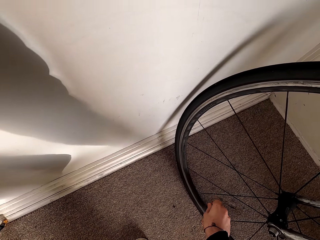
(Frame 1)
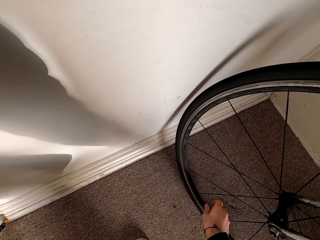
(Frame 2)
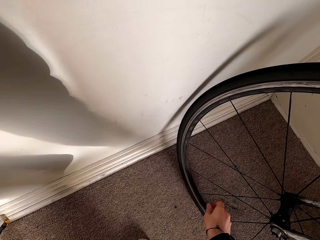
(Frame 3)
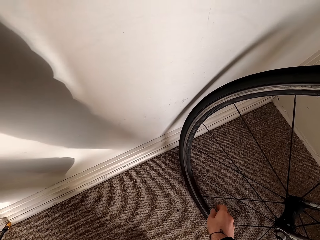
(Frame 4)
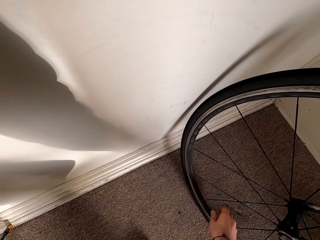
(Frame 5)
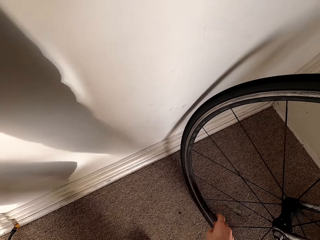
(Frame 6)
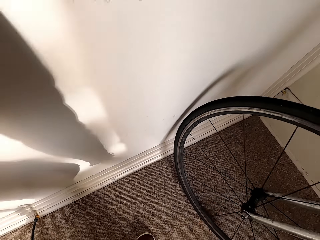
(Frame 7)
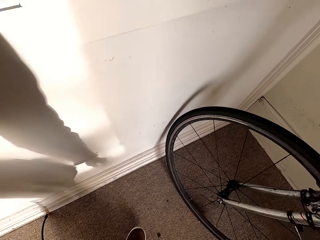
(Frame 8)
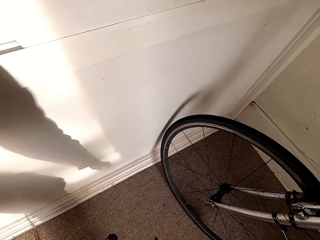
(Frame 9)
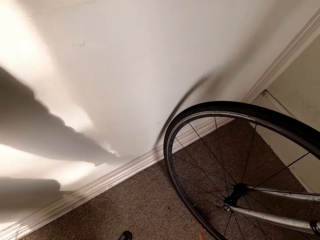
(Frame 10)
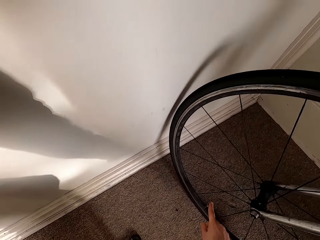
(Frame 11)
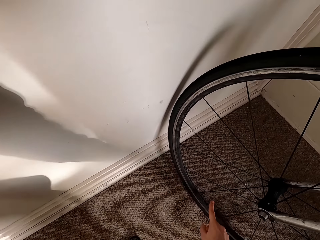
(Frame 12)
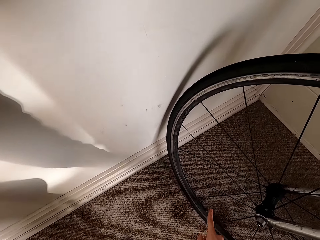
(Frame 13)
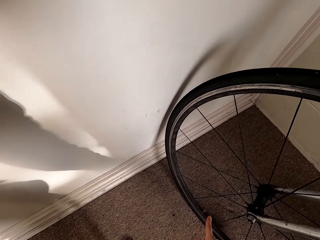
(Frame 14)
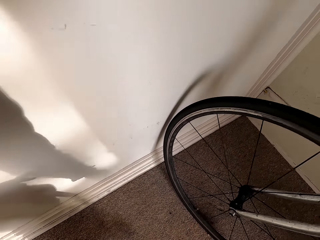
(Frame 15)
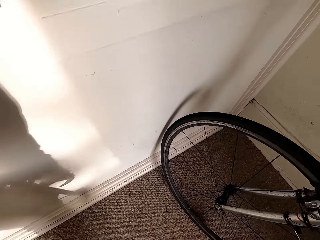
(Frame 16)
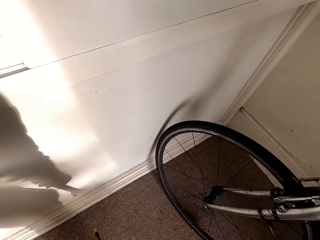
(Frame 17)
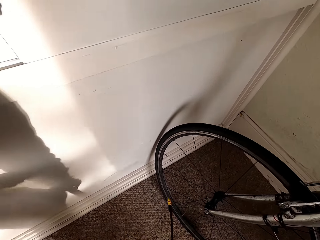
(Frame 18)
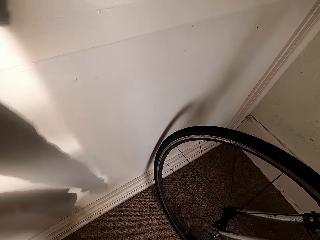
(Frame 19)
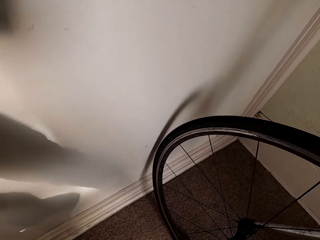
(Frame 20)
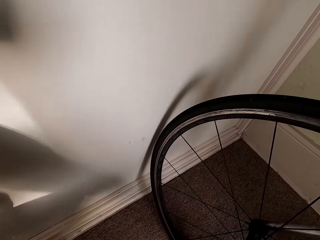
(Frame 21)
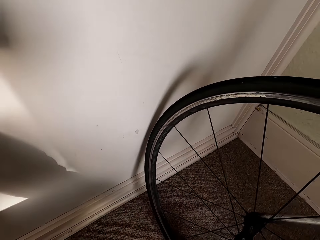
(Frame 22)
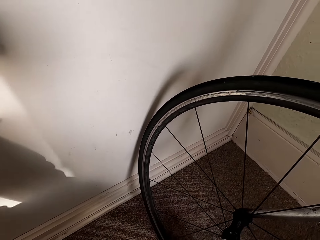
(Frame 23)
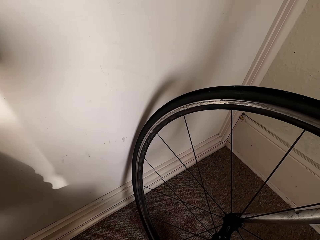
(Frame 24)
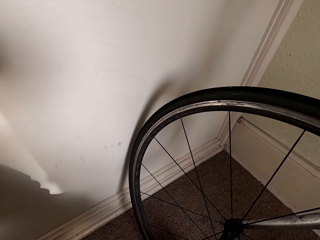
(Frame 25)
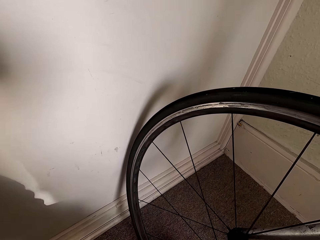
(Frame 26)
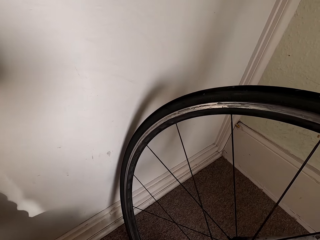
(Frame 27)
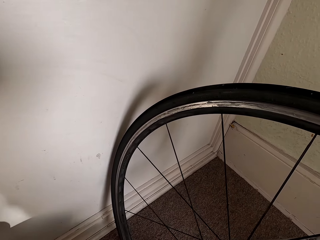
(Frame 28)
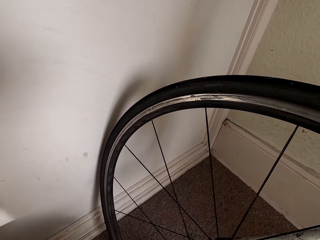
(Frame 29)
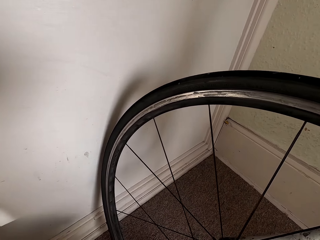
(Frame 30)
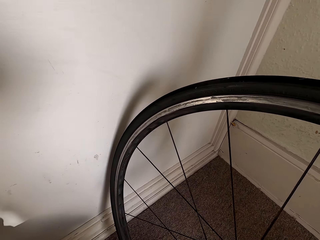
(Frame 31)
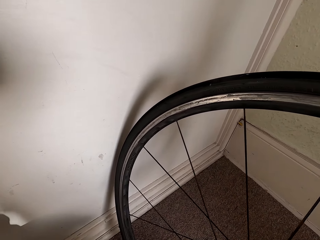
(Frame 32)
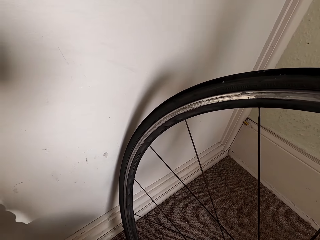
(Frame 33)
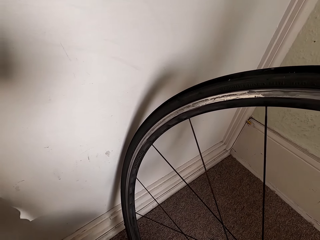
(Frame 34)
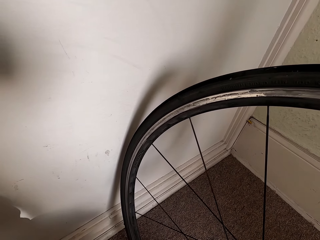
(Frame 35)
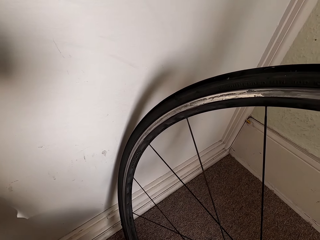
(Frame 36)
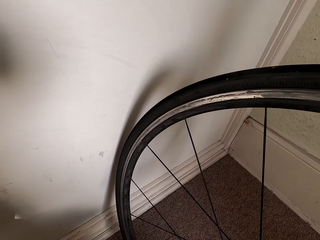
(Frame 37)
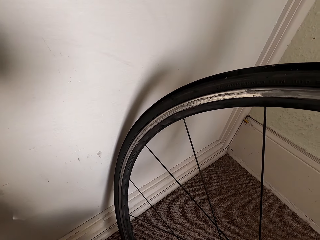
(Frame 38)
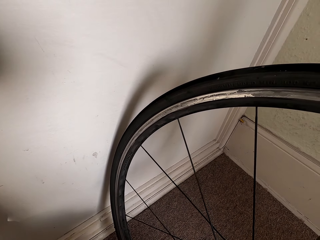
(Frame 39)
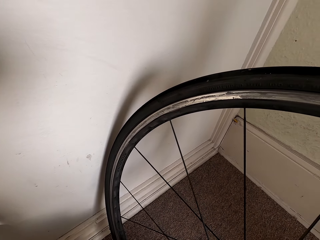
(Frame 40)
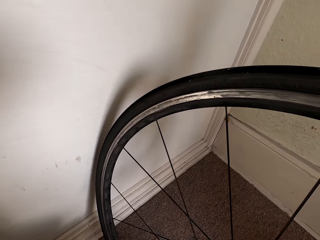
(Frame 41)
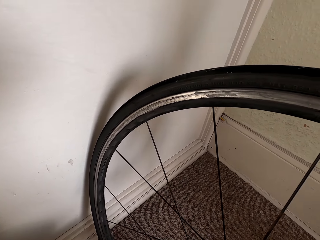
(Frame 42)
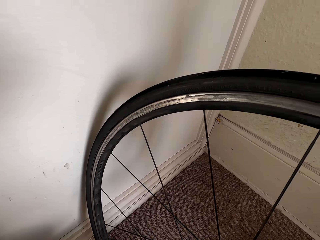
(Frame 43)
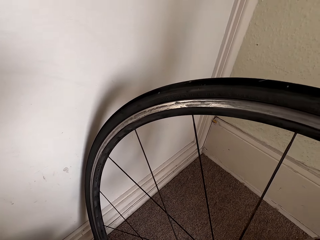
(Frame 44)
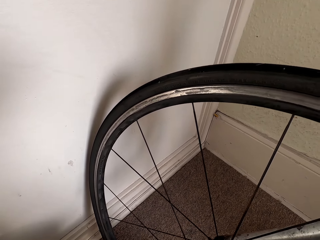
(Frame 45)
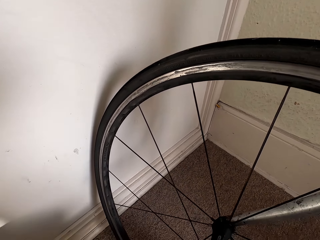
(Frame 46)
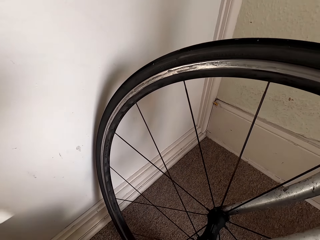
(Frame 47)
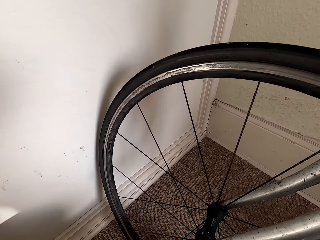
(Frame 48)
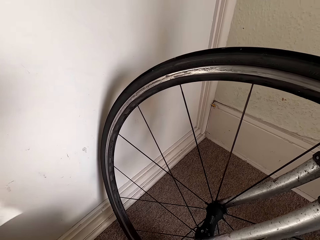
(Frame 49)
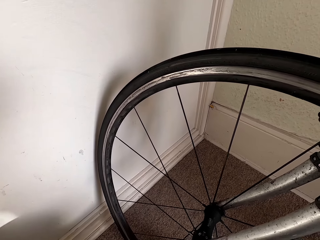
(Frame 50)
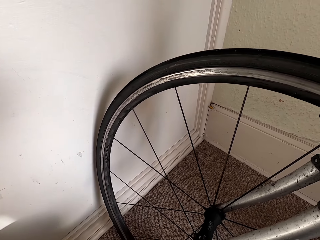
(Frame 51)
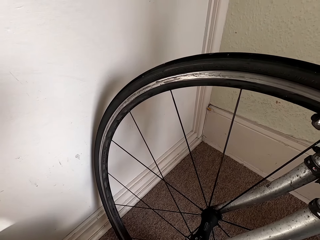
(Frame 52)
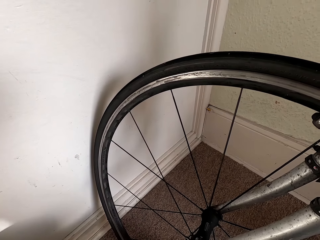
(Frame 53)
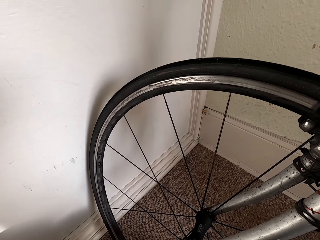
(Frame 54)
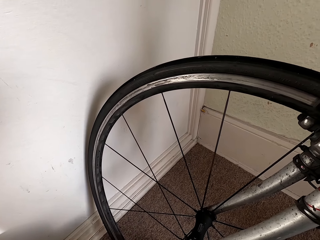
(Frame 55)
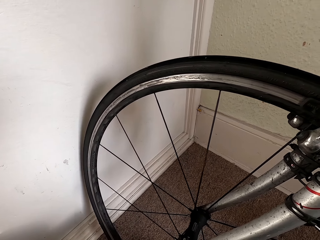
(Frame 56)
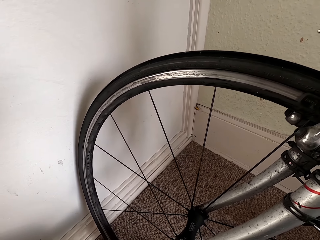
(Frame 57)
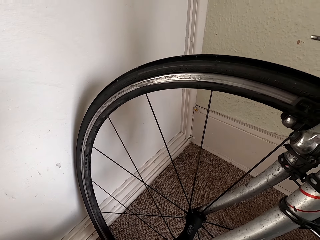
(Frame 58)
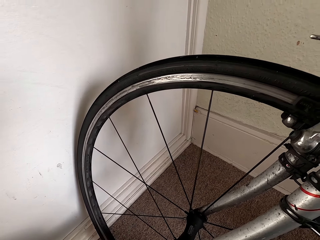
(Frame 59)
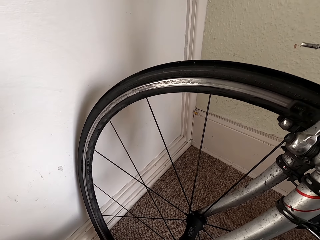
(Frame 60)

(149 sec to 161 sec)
The camera wearer removes his right hand from the valve with his right hand. He touches the valve in the tire of the bicycle with his right hand. He removes his right hand from the valve with his right hand. He attaches the pump.

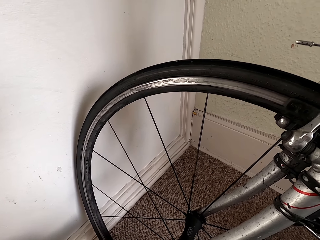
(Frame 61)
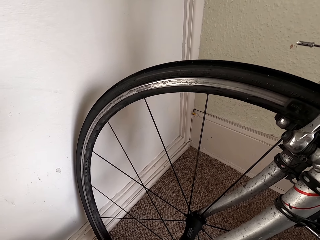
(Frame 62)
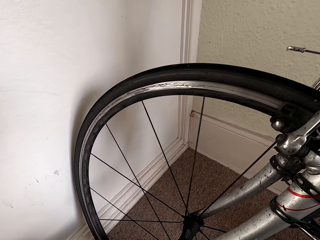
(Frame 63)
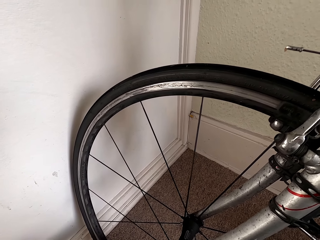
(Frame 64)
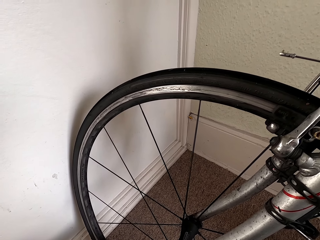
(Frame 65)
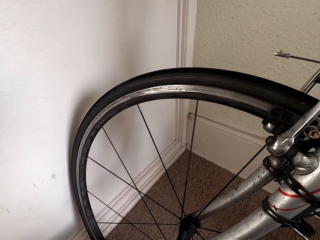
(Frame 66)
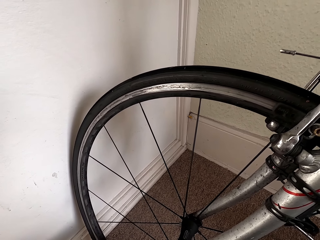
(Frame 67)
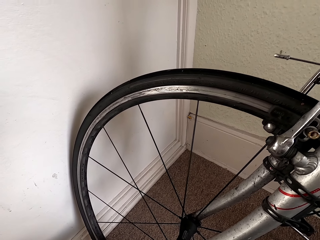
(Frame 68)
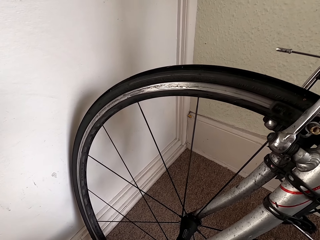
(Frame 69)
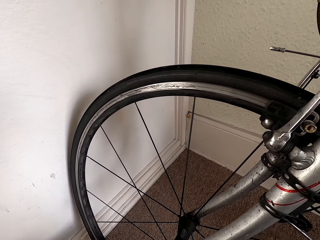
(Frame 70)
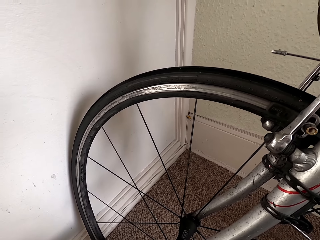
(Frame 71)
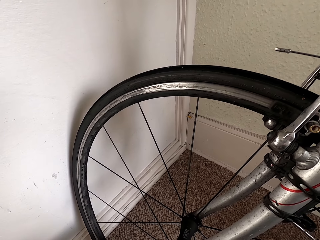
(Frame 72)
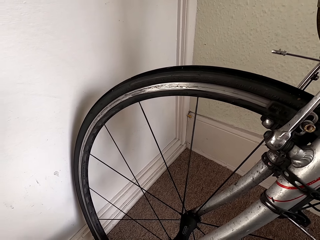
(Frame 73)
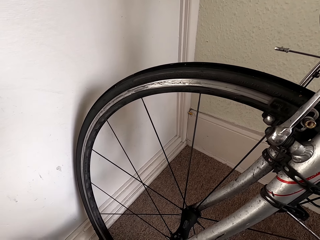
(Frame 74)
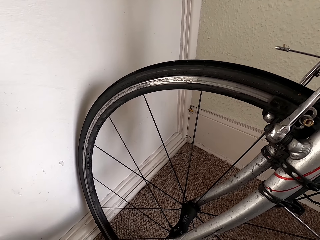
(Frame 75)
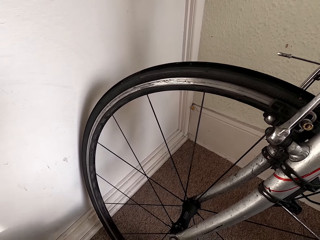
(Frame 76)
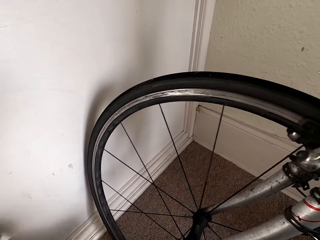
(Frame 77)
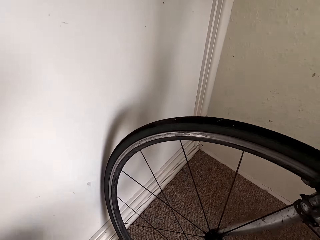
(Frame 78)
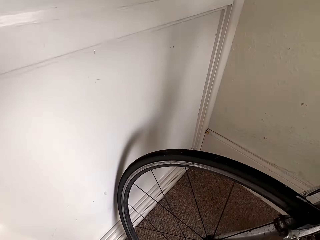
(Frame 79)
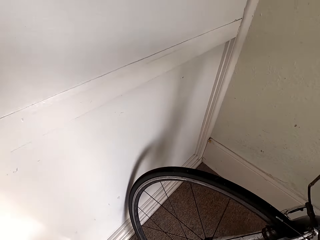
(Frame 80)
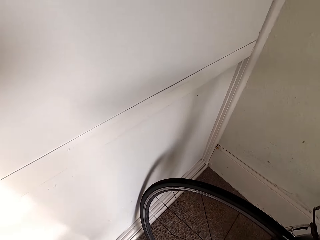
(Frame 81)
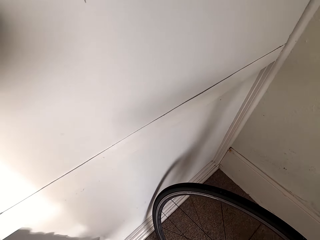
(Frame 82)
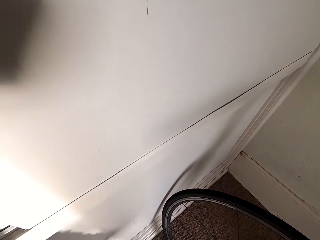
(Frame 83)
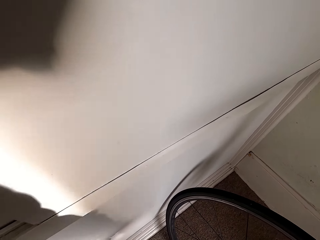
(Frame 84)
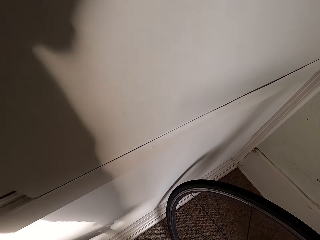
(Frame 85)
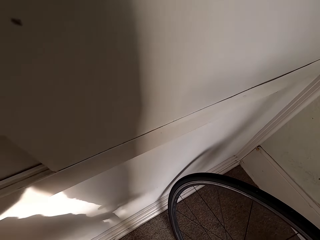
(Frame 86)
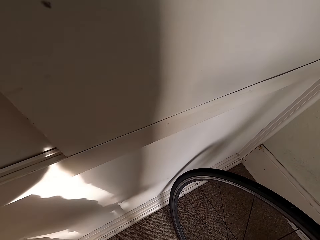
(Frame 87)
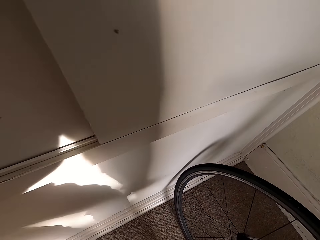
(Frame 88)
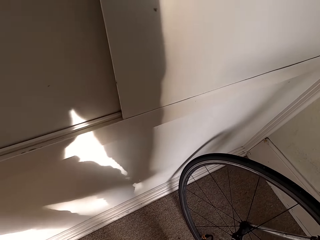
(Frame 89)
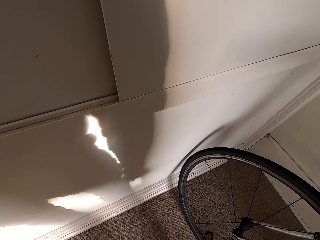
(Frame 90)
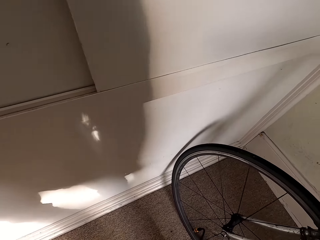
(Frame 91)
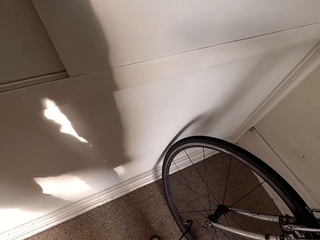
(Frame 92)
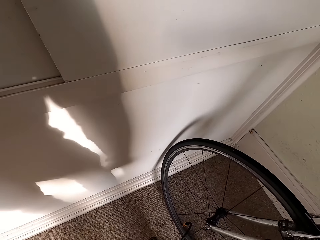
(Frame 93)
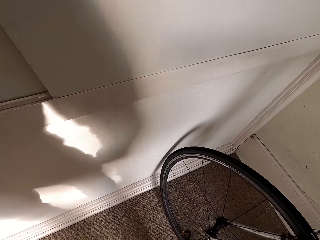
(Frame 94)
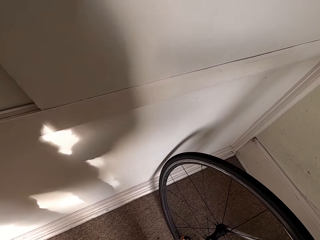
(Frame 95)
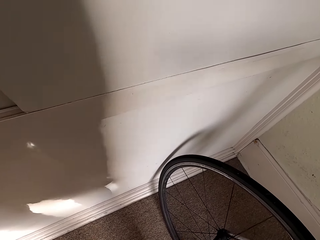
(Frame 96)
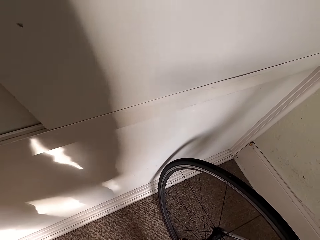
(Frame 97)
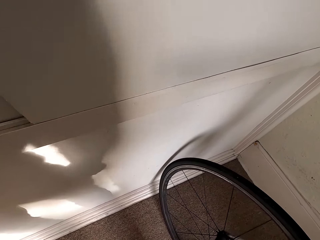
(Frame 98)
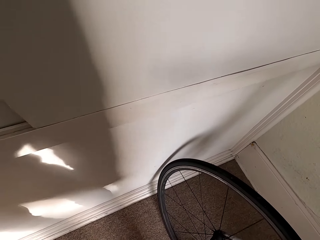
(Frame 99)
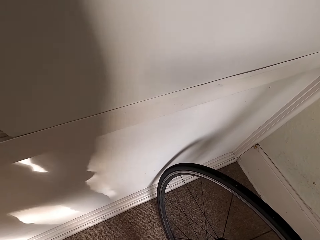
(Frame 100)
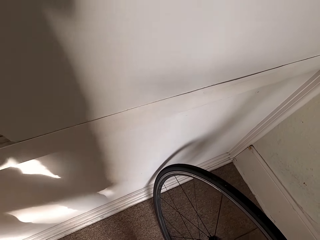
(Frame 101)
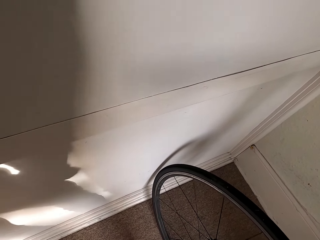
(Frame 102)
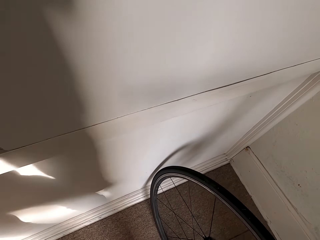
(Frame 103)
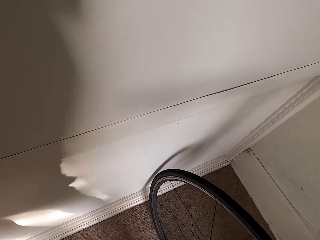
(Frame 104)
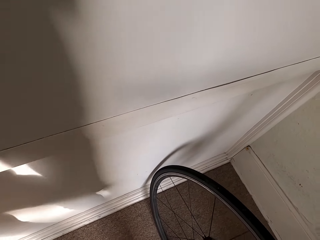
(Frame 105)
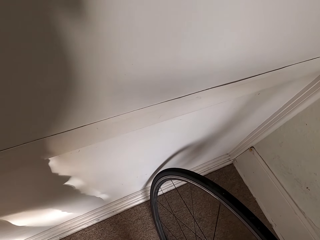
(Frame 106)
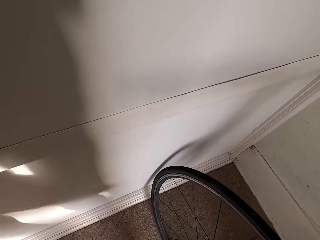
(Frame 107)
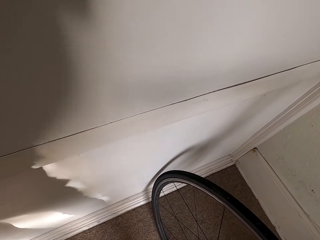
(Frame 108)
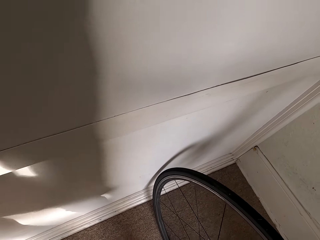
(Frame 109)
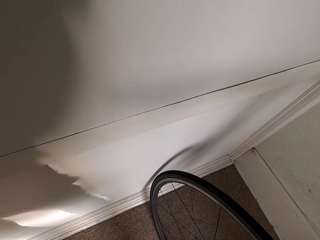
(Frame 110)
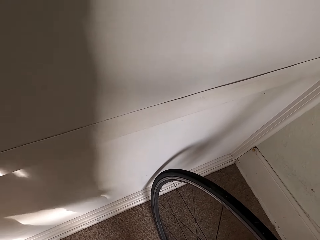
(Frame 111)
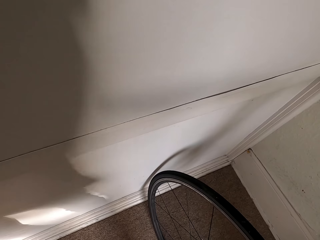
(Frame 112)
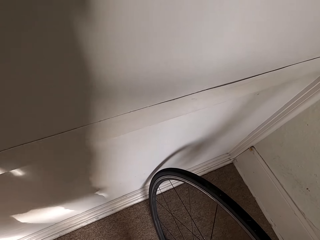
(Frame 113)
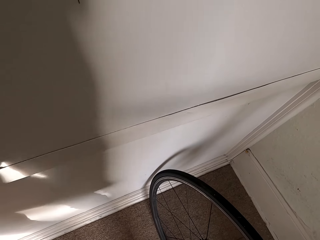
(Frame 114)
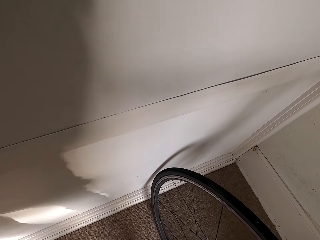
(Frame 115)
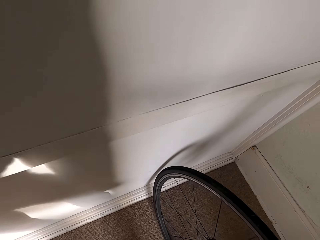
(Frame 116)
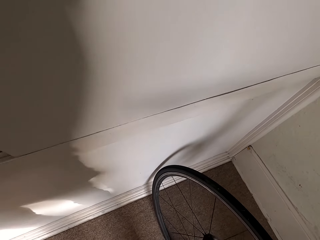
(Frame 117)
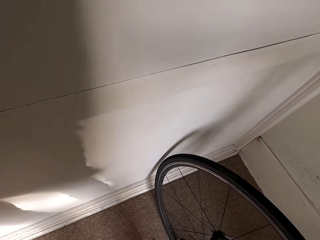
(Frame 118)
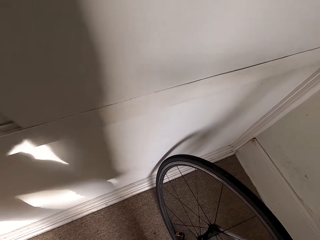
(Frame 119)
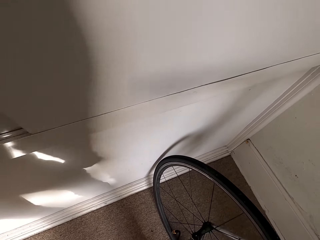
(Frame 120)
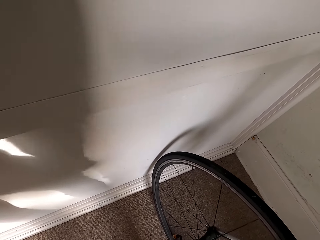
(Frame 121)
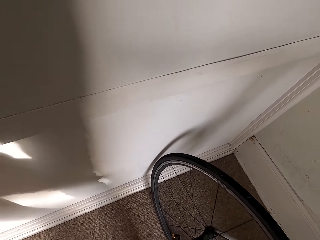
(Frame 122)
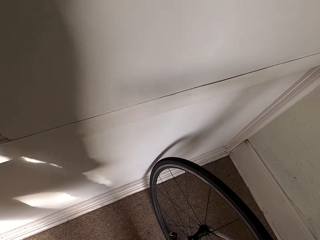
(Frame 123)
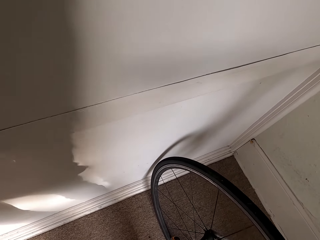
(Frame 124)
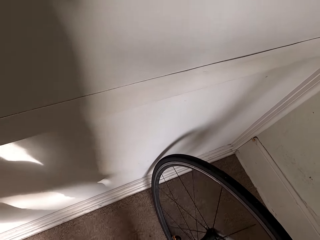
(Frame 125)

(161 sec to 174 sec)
The camera wearer pumps the bike tire.
